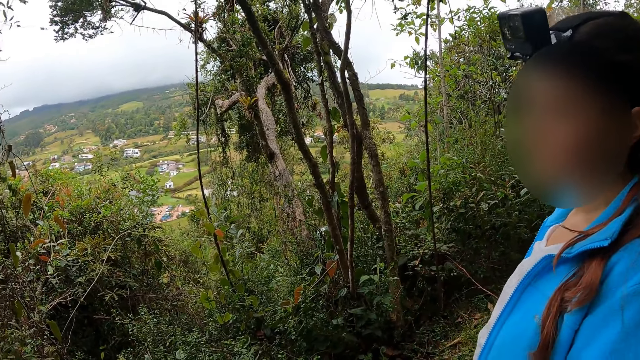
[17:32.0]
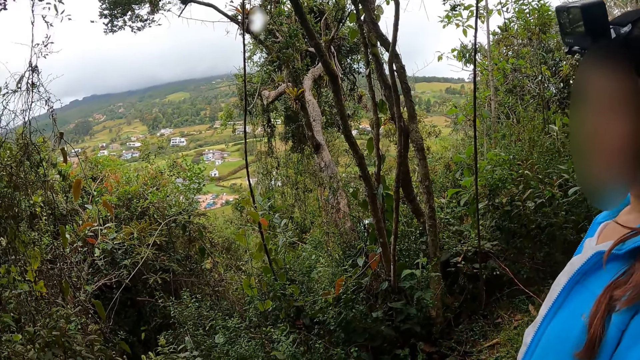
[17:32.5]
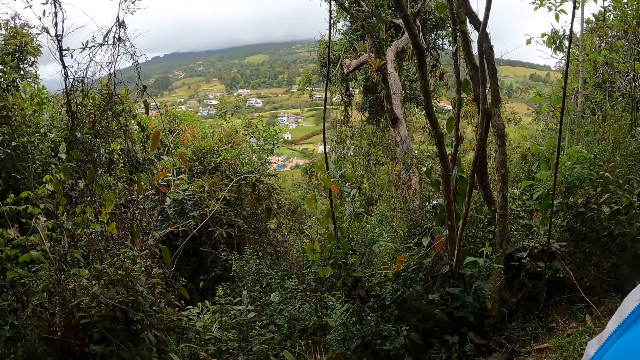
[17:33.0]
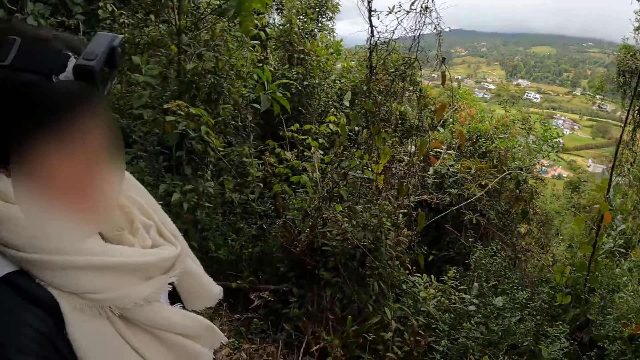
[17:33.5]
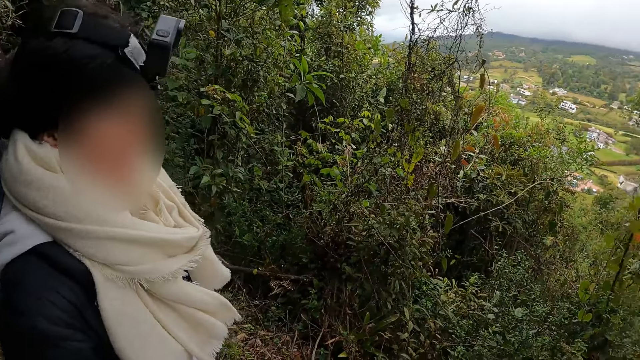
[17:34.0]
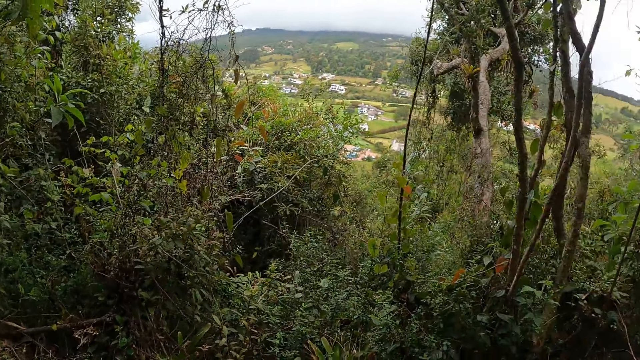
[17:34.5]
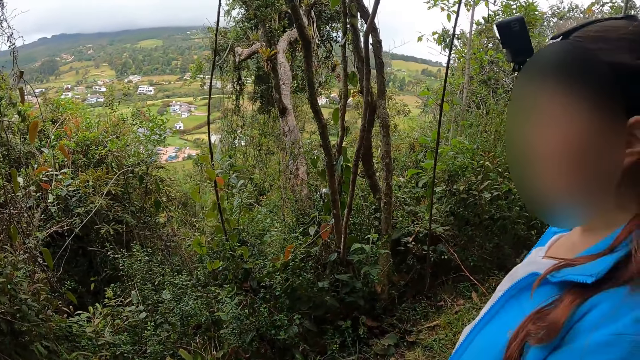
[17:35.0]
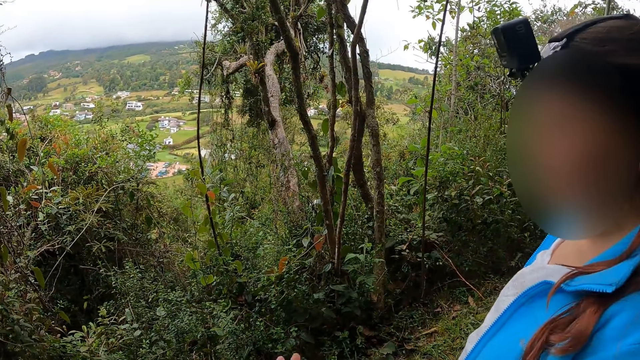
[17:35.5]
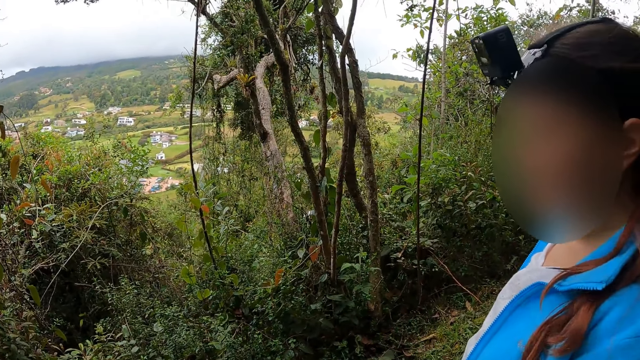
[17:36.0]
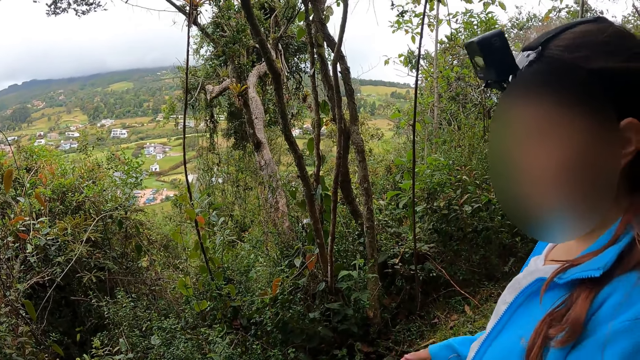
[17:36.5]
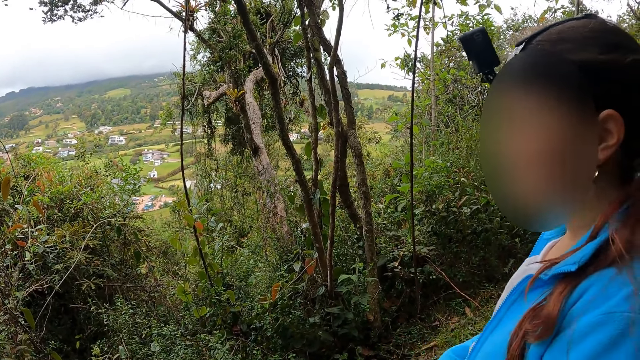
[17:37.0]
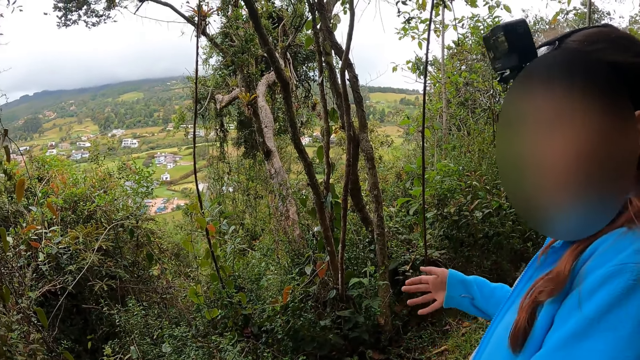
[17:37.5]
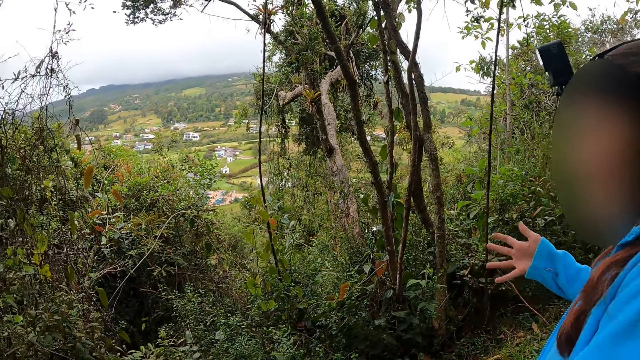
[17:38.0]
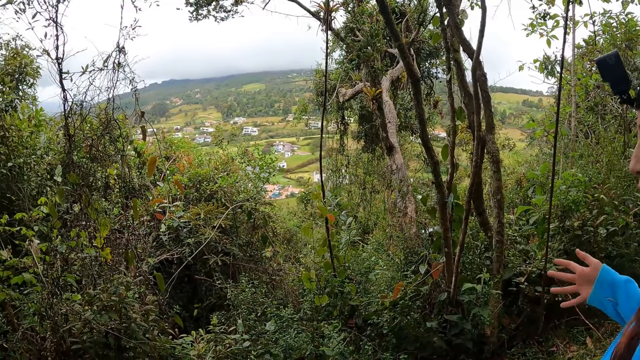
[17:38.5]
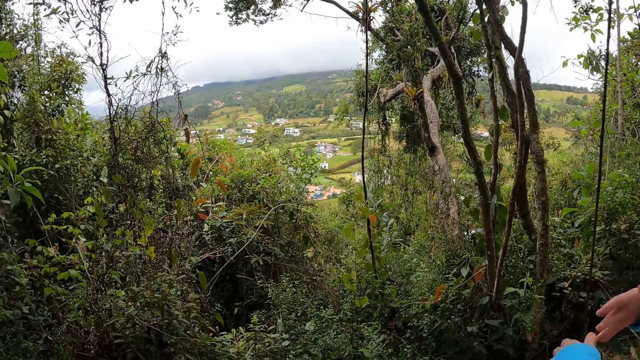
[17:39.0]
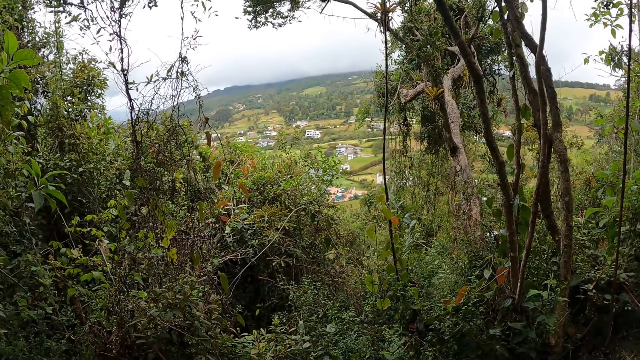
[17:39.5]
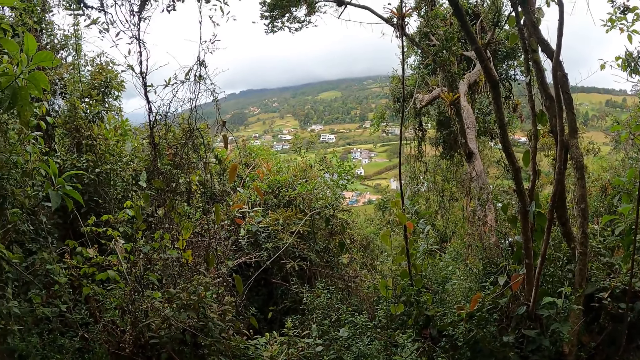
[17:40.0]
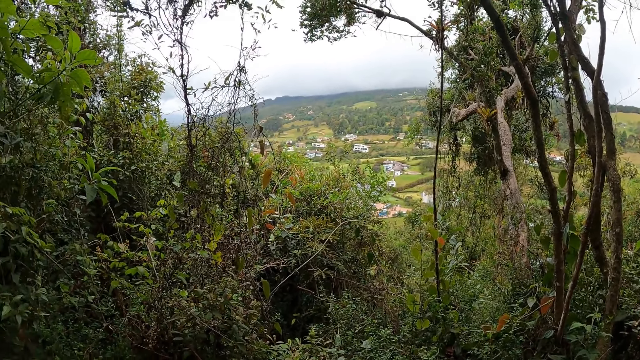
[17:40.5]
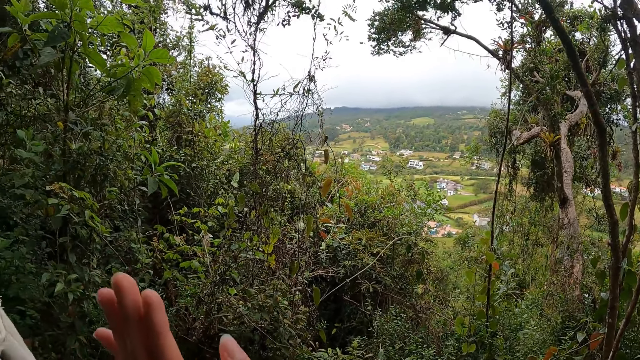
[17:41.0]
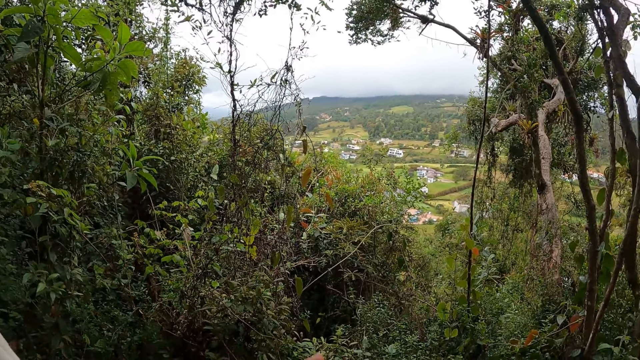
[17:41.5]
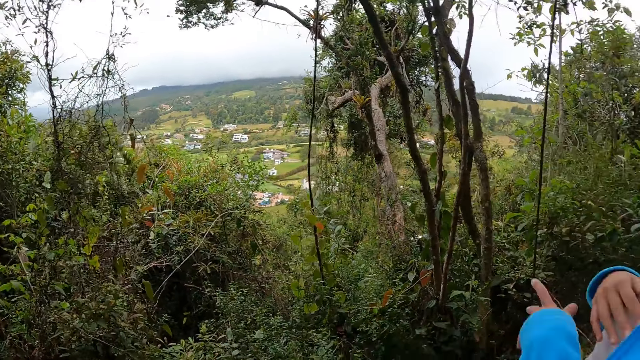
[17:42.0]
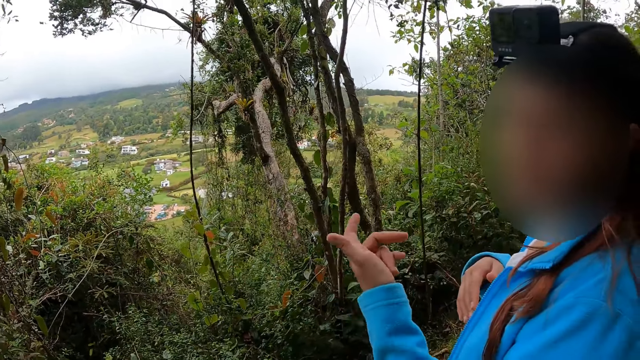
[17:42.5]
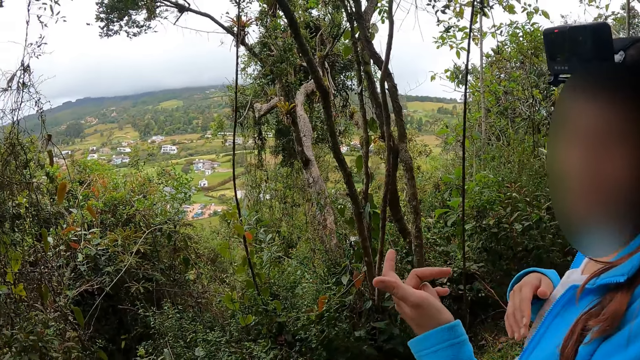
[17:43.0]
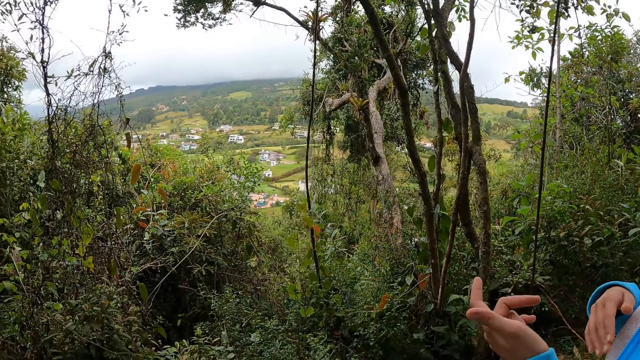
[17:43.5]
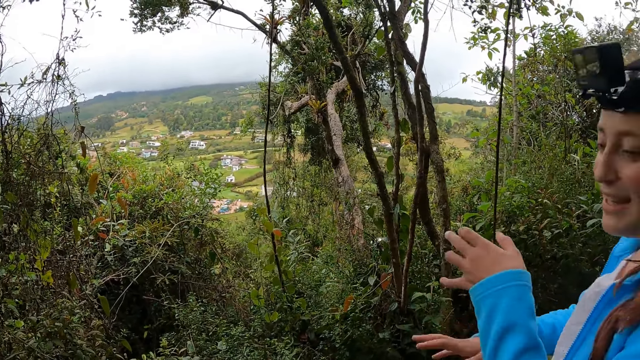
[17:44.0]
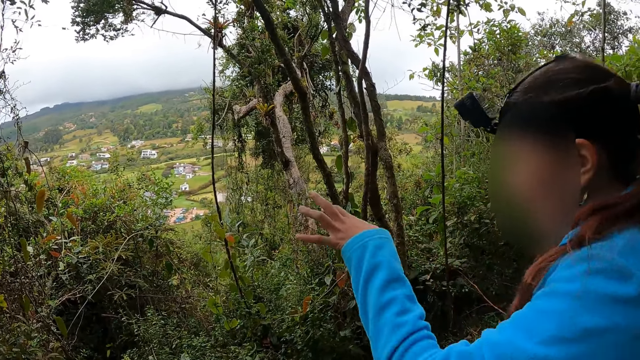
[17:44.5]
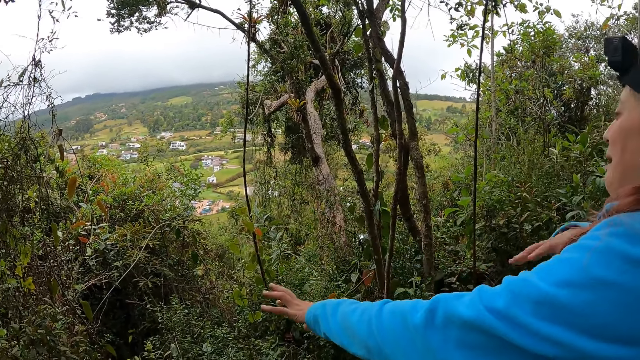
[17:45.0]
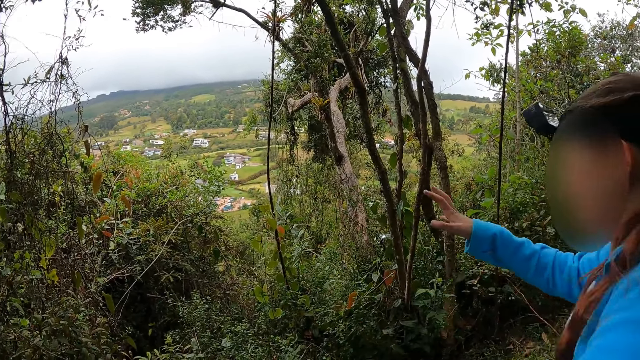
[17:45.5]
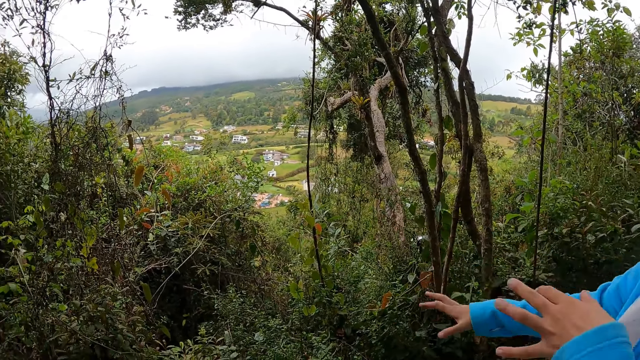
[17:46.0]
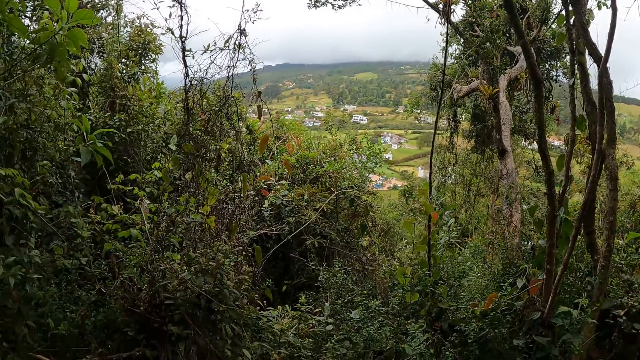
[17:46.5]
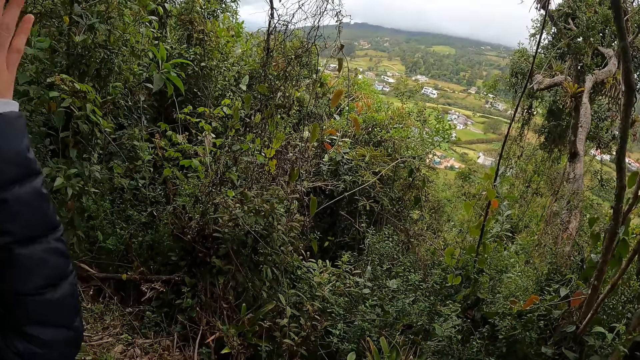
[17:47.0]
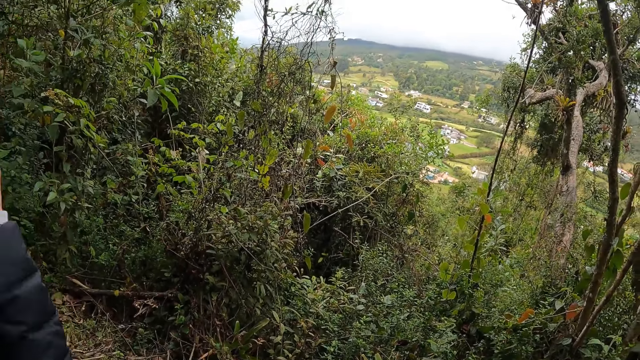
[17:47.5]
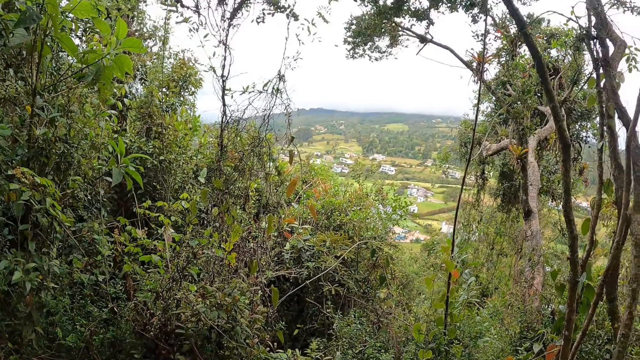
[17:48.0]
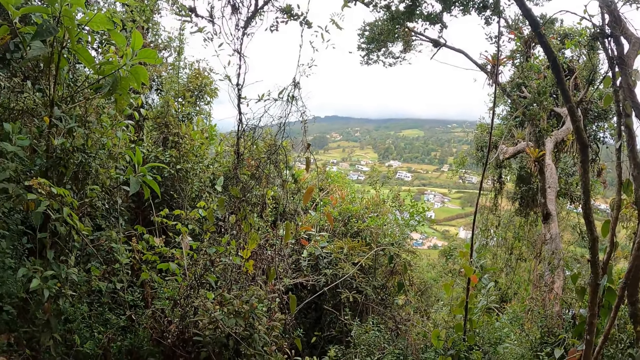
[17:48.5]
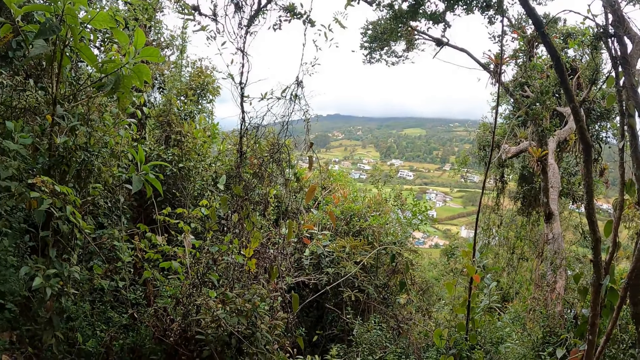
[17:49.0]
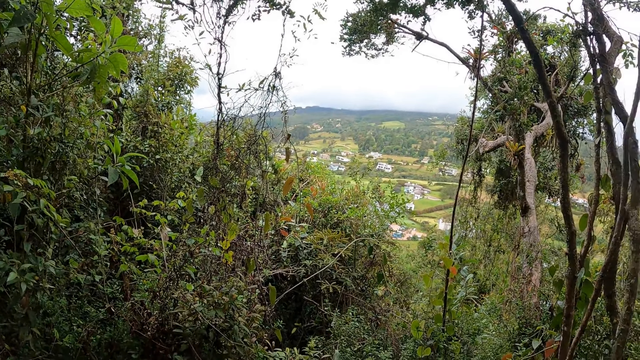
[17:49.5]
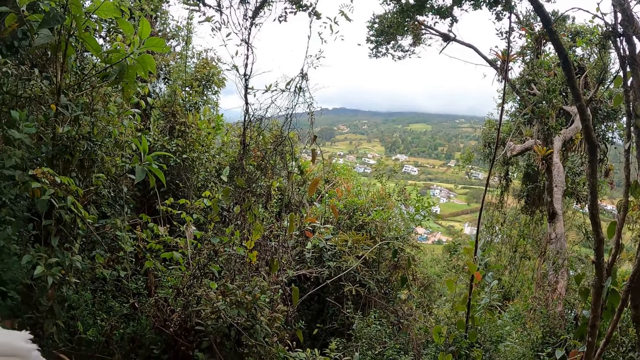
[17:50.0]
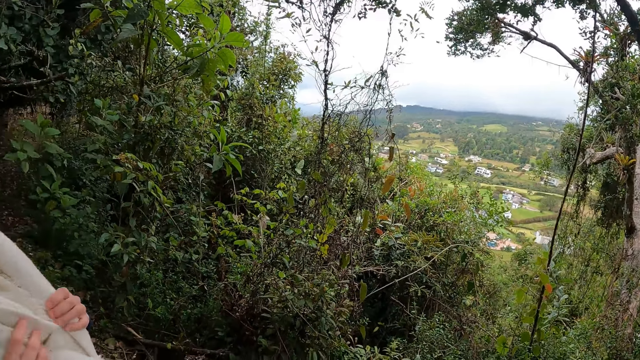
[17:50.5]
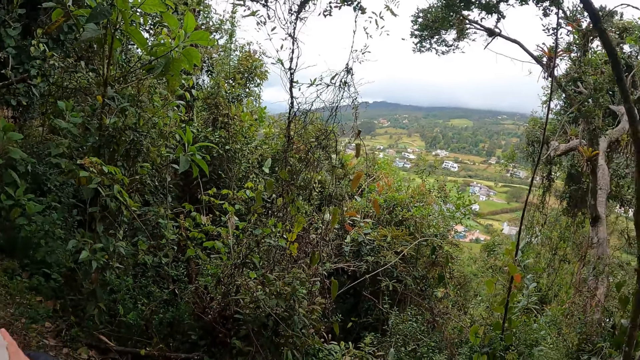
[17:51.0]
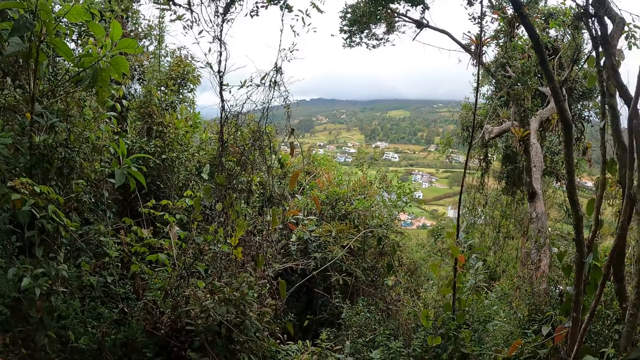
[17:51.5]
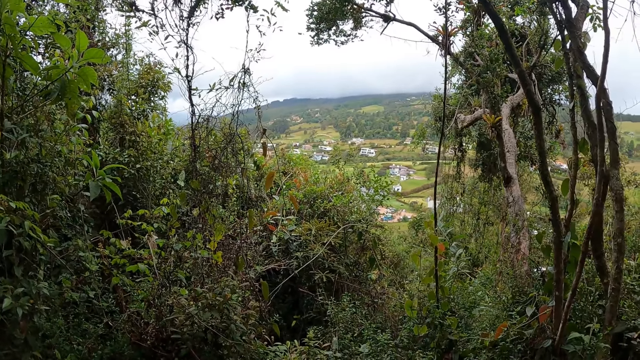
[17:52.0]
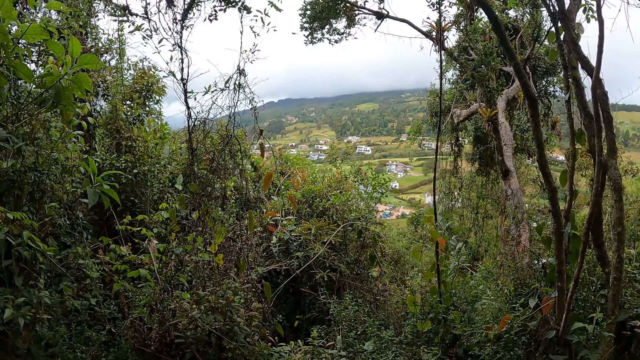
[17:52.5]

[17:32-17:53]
The camera wearer looks around. A woman talks to the camera wearer. The camera wearer looks at the trees. The woman talks to the camera wearer. The woman moves the hands. The camera wearer looks at the trees.
